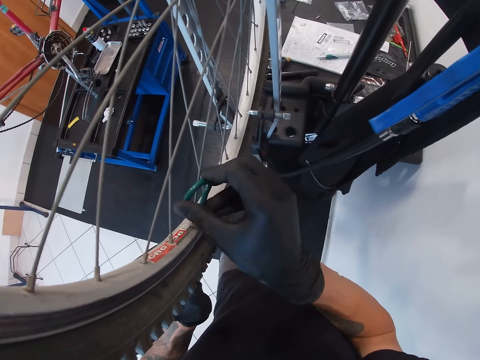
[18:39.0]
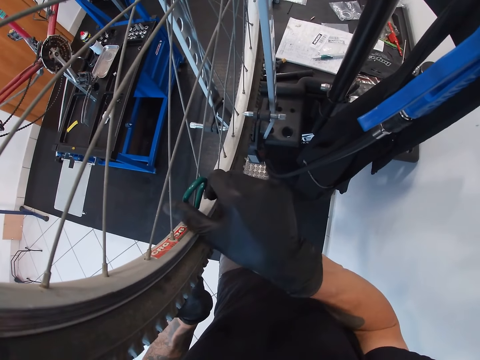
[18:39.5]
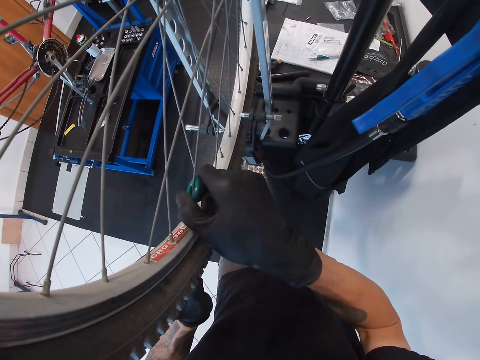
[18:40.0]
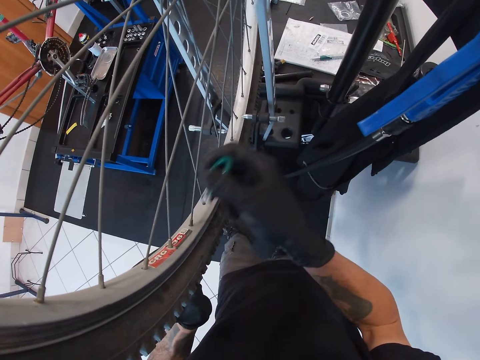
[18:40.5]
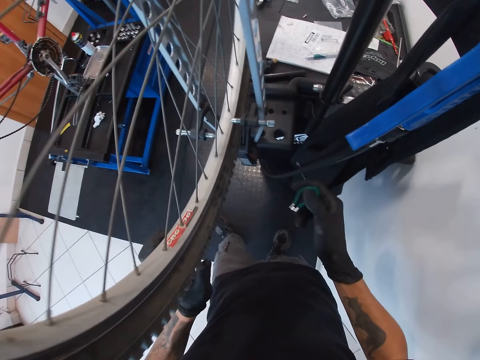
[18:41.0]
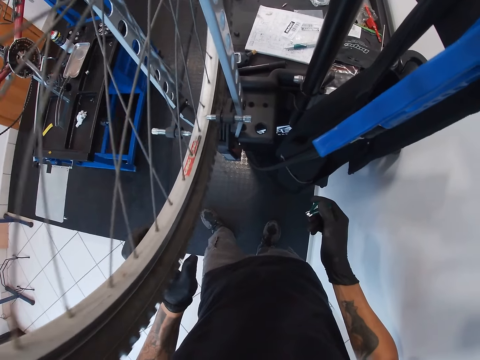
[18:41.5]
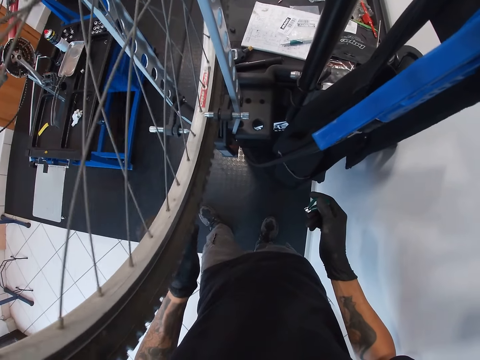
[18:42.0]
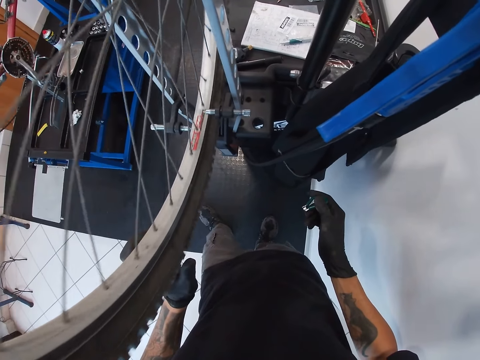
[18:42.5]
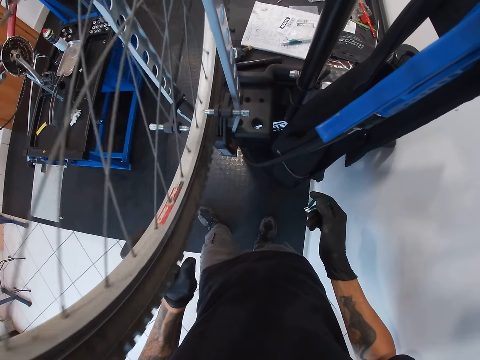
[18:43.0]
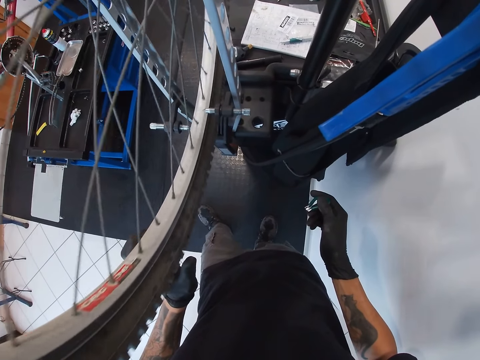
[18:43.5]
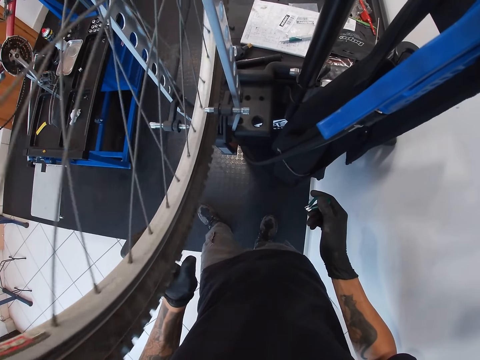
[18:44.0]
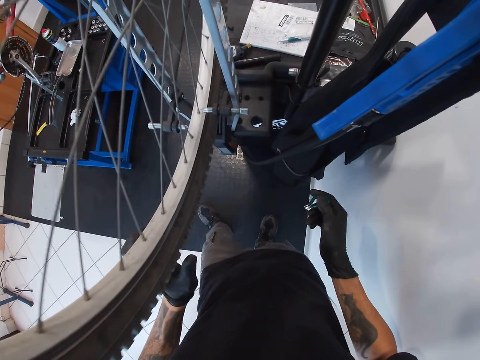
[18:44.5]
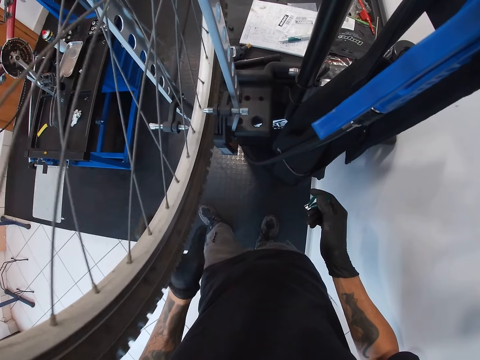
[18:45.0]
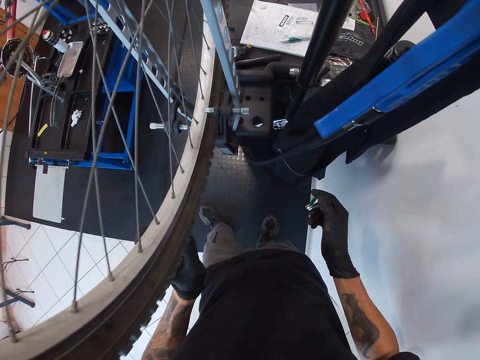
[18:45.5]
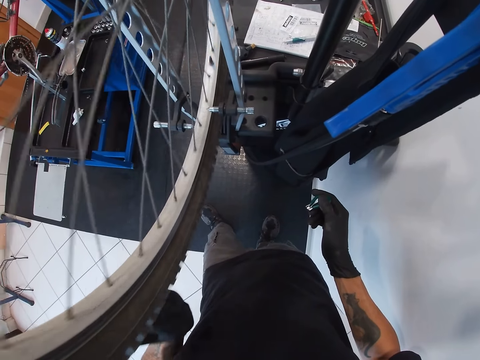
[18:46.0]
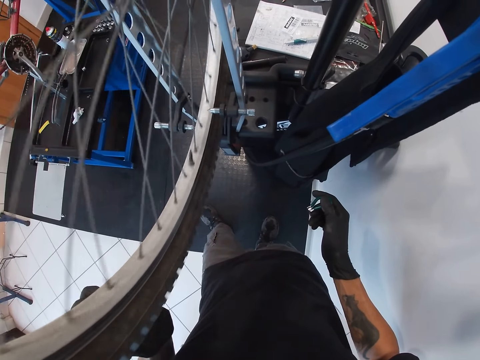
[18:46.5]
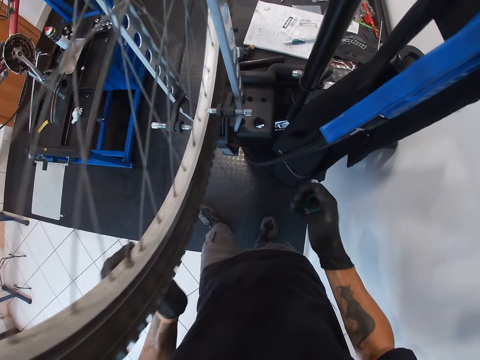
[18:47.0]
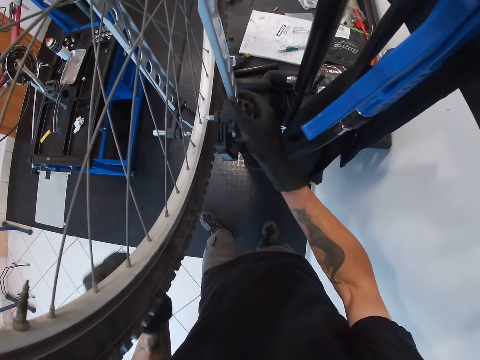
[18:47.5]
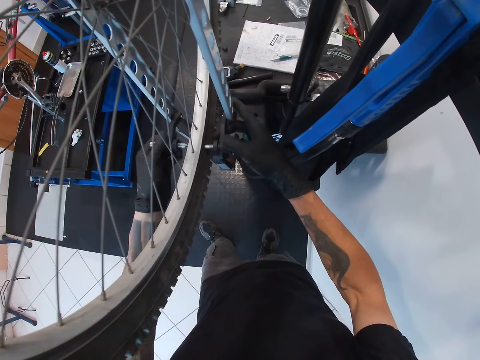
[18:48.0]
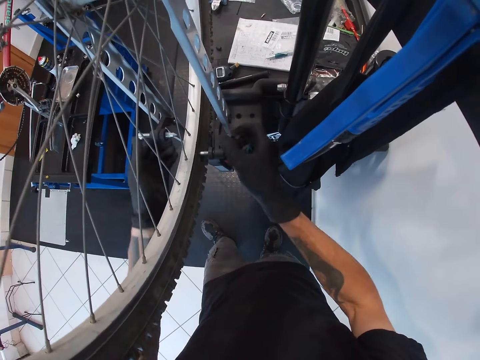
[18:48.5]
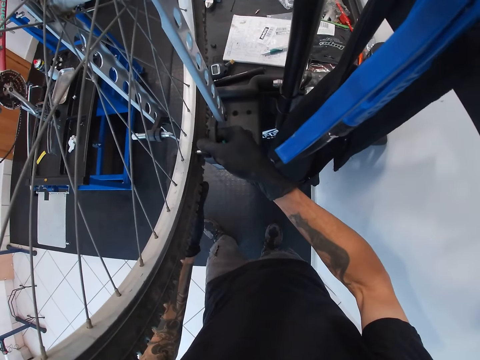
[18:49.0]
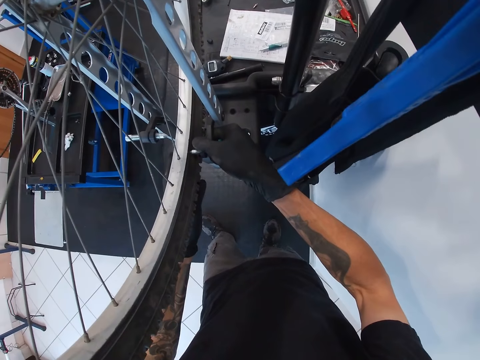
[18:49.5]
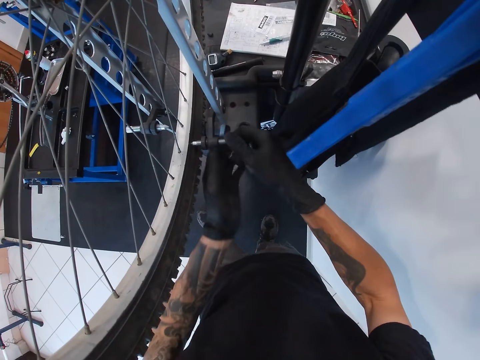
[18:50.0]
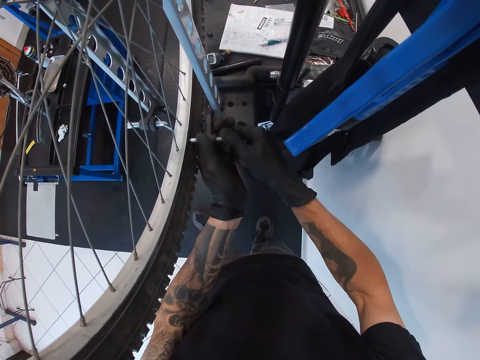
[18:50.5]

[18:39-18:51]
The camera wearer rolls the tyre of the bicycle with his left hand. He removes the spoke wrench from the bicycle. He adjusts the derailleur pulley with his hands. He holds the bicycle. He examines the rear derailleur.

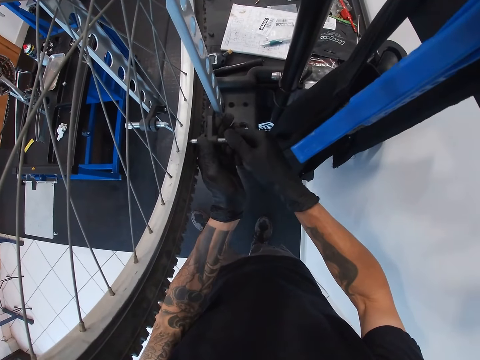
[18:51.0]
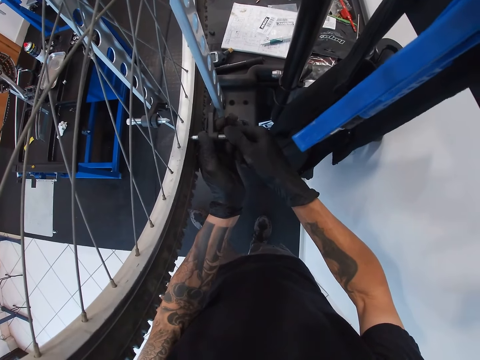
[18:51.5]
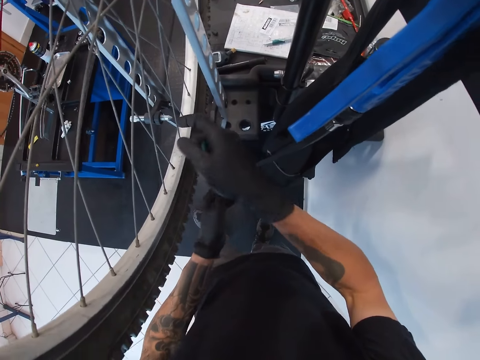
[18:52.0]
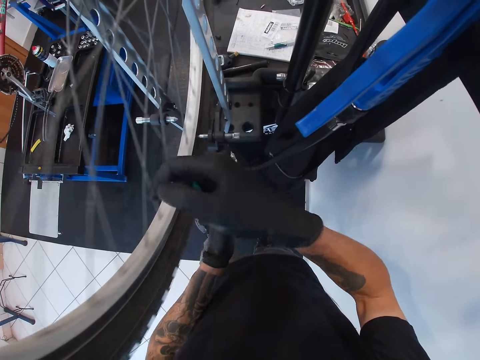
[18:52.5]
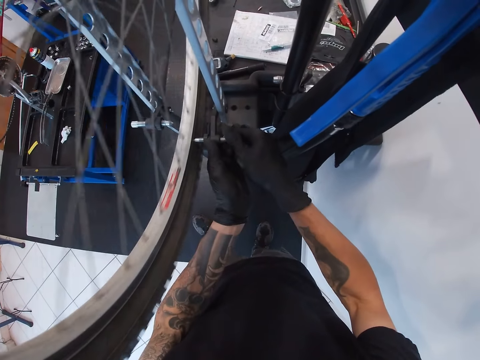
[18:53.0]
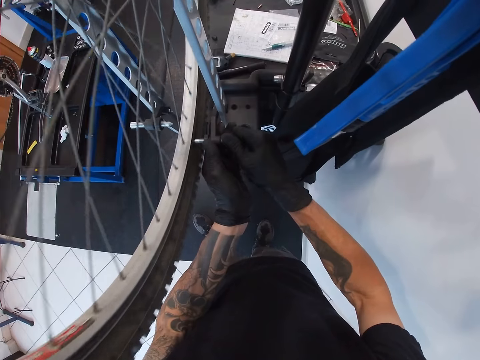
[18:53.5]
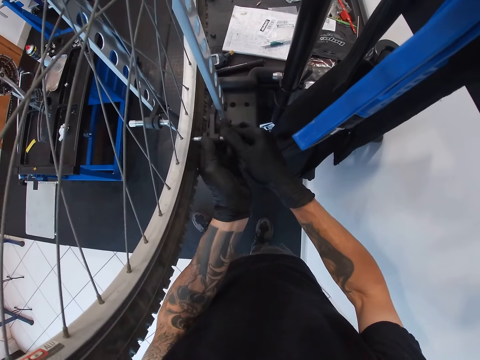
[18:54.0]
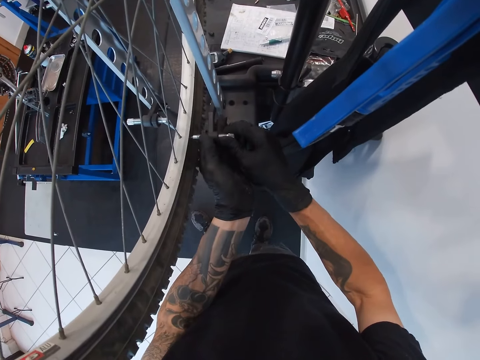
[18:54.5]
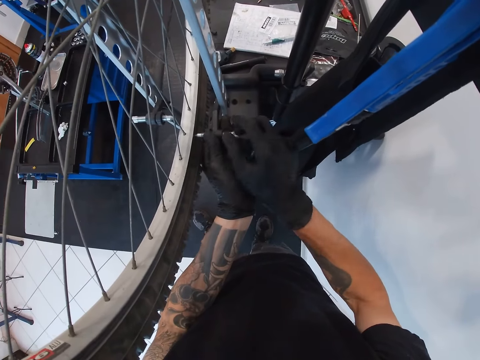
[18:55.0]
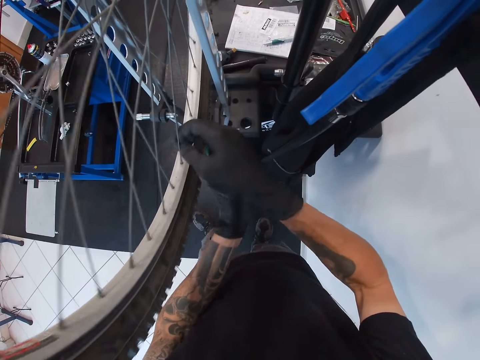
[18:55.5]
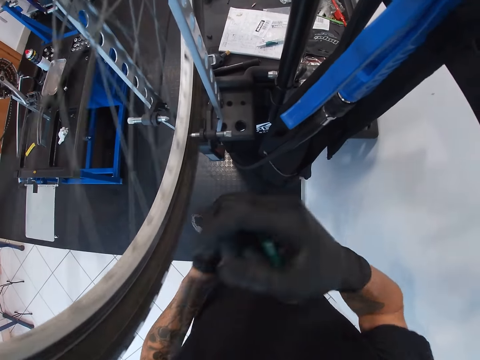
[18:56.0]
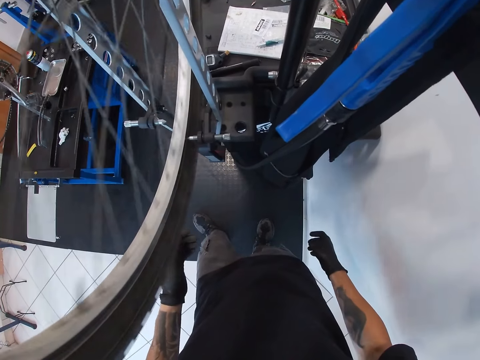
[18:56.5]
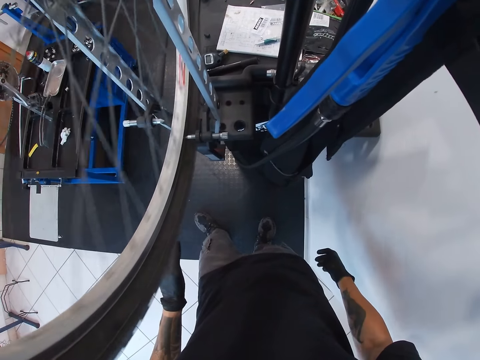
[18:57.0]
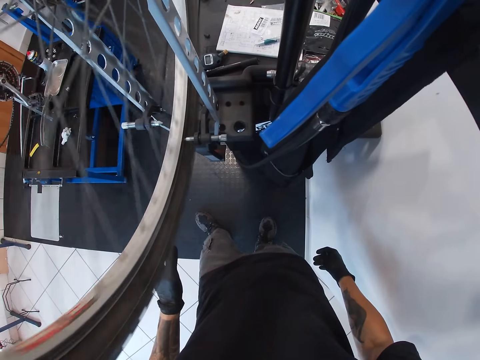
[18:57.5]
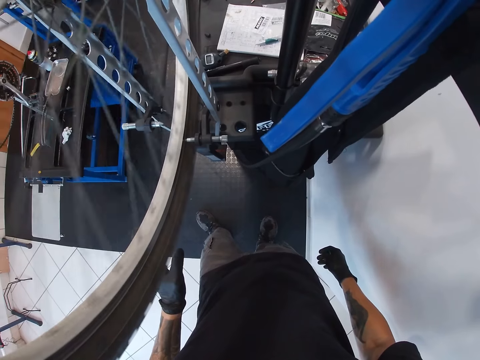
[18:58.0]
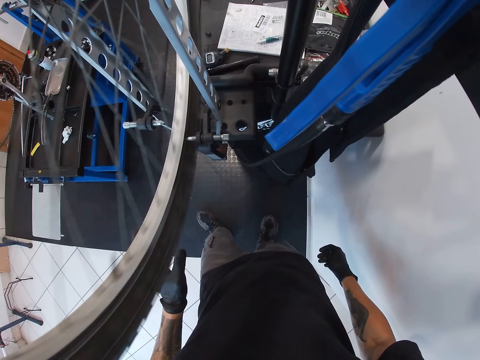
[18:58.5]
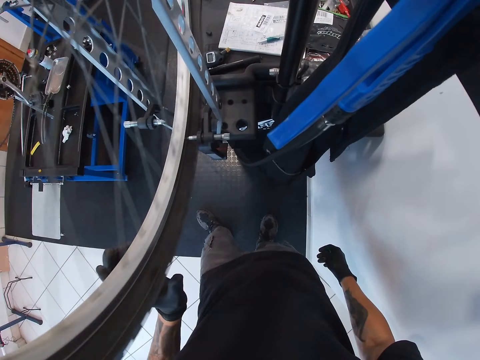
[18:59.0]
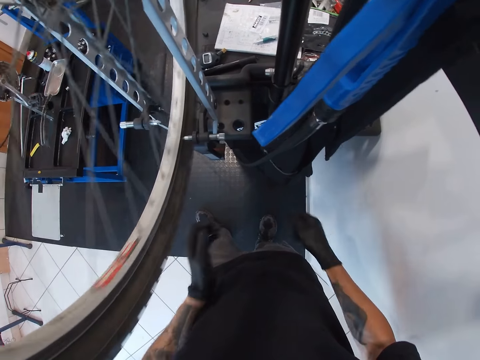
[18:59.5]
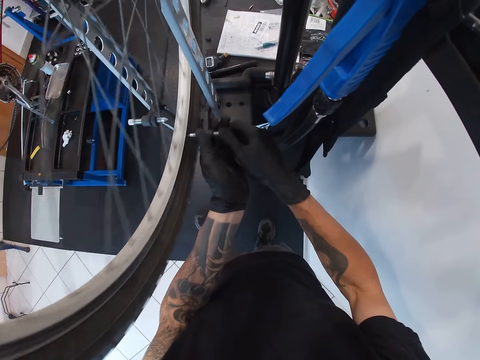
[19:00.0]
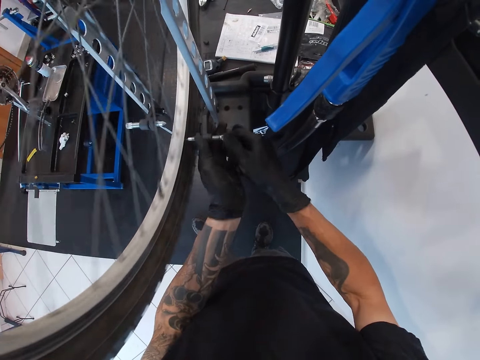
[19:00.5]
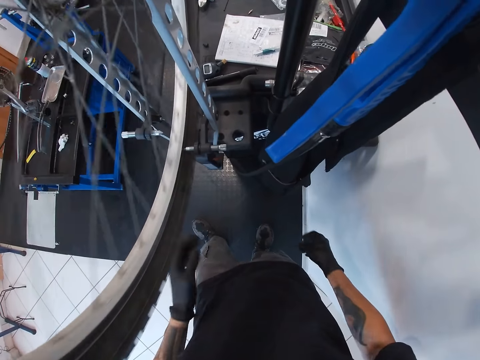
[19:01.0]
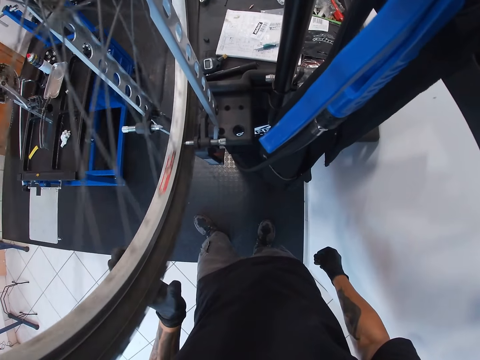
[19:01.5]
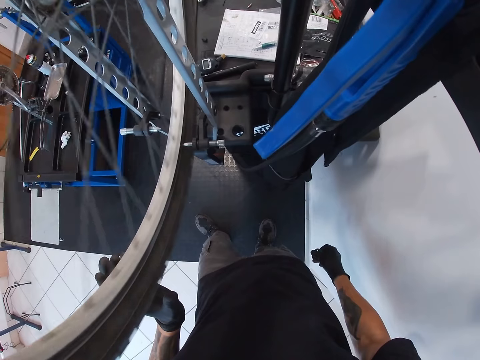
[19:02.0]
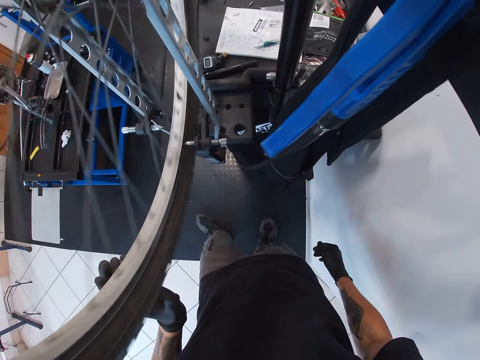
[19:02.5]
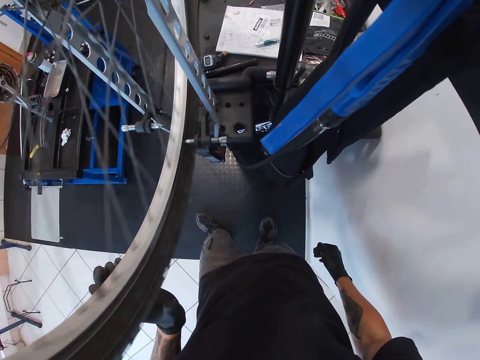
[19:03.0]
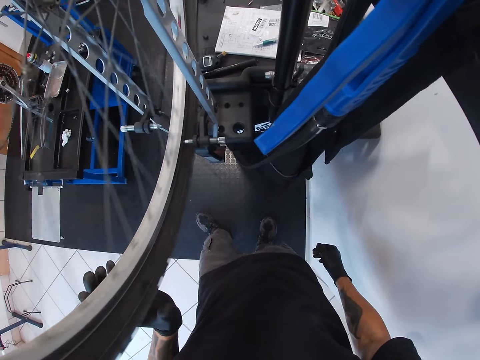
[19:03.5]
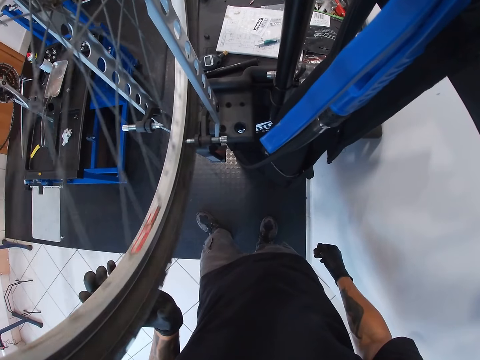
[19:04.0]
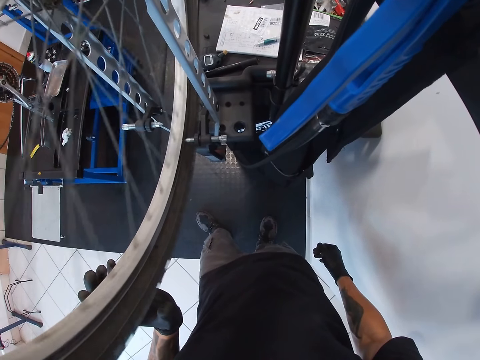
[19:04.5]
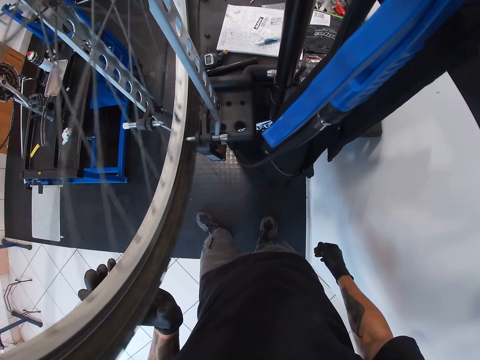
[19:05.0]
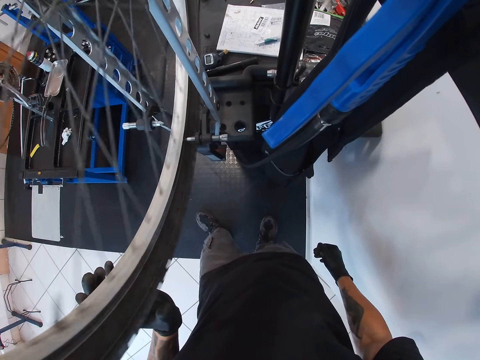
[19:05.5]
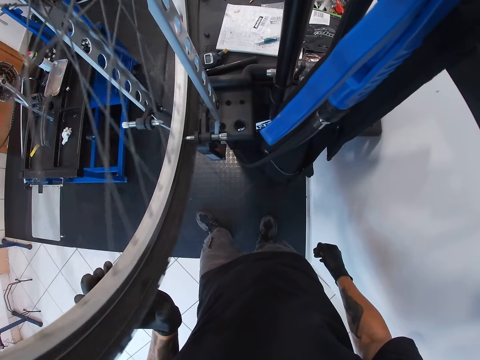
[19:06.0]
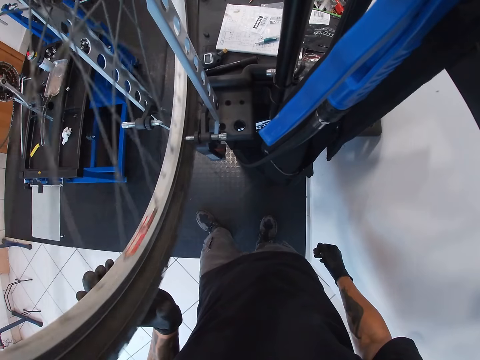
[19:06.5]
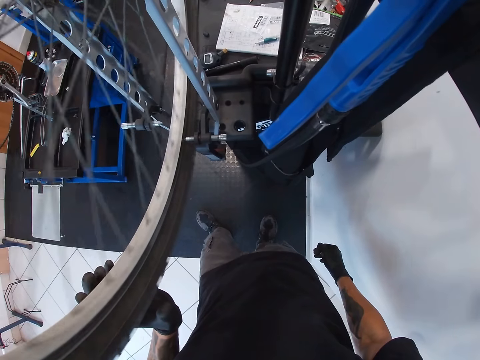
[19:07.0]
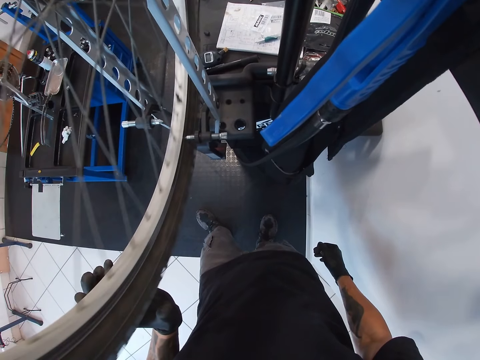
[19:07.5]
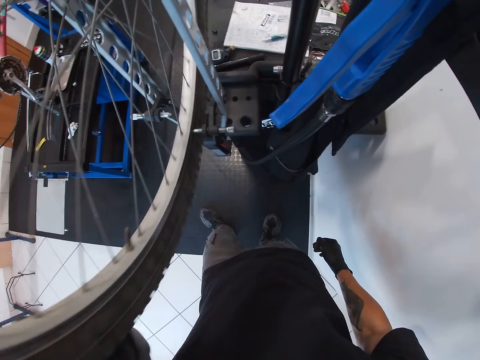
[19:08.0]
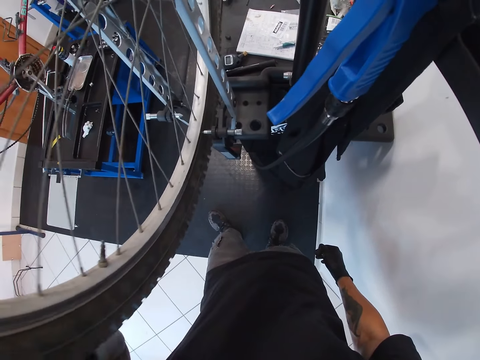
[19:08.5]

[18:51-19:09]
The camera wearer rolls the tyre of the bicycle with his right hand. He adjusts the derailleur pulley with his hands. He examines the rear derailleur. He rolls the tyre of the bicycle with his right hand. He moves both hands and swings the tire of the bicycle. He adjusts the derailleur pulley with his hands. He lifts both hands. He examines the rear derailleur. He moves both hands and swings the tire of the bicycle.
